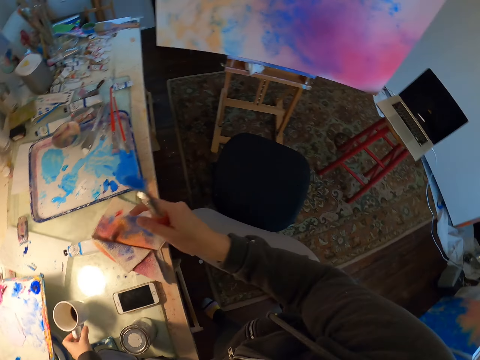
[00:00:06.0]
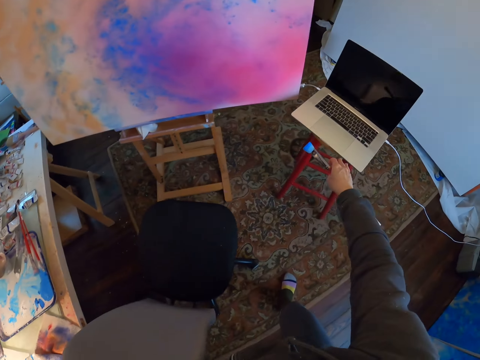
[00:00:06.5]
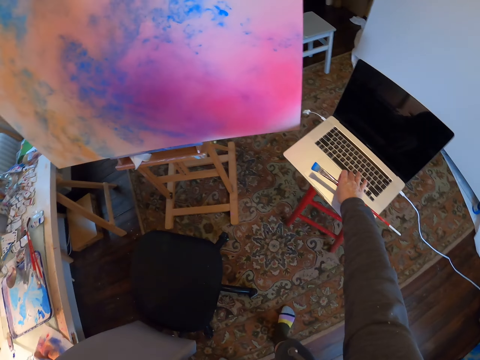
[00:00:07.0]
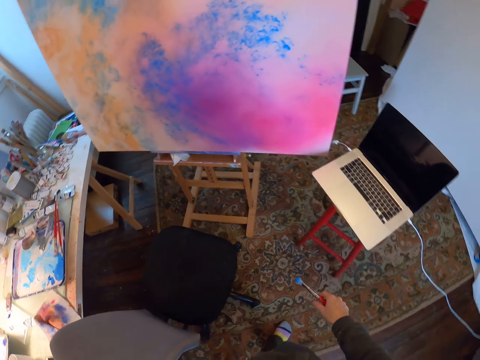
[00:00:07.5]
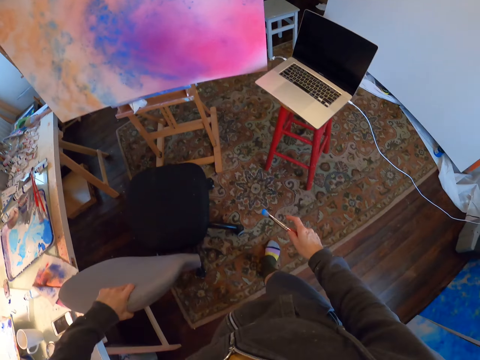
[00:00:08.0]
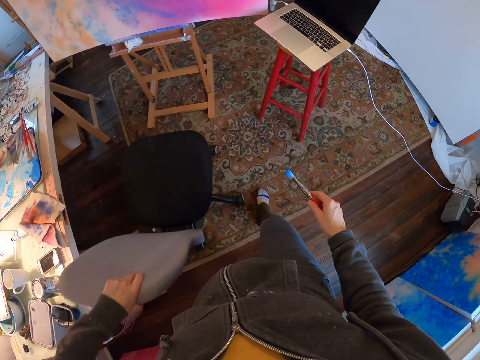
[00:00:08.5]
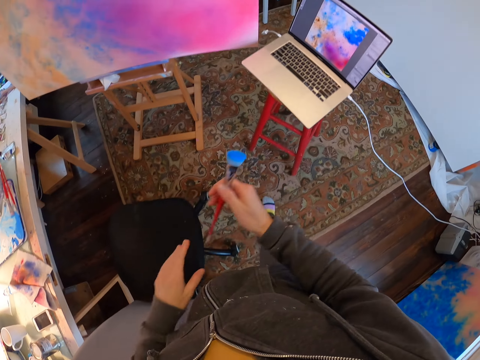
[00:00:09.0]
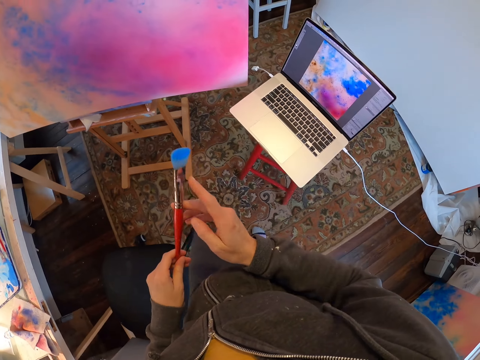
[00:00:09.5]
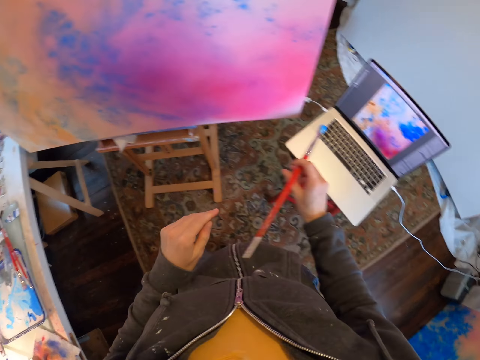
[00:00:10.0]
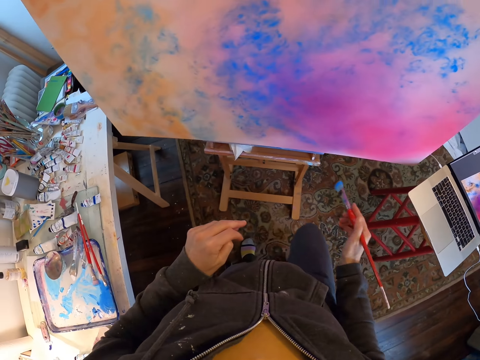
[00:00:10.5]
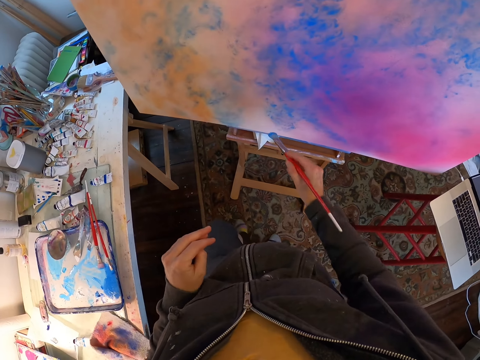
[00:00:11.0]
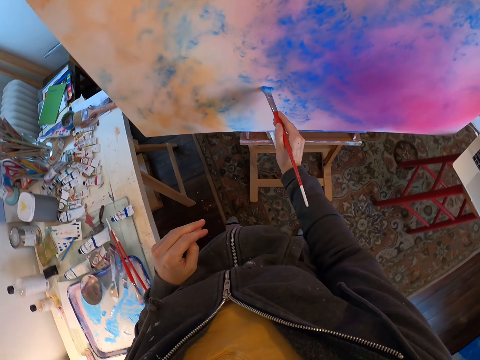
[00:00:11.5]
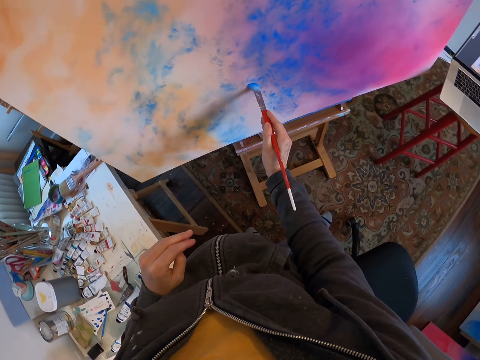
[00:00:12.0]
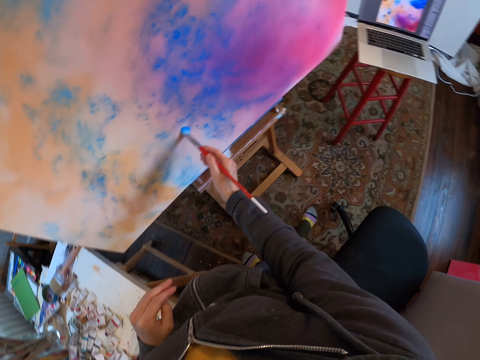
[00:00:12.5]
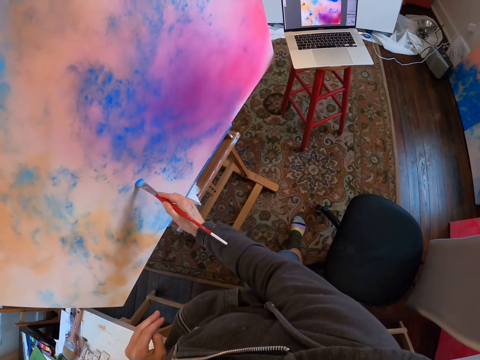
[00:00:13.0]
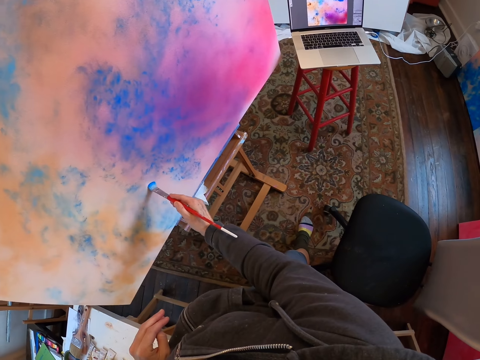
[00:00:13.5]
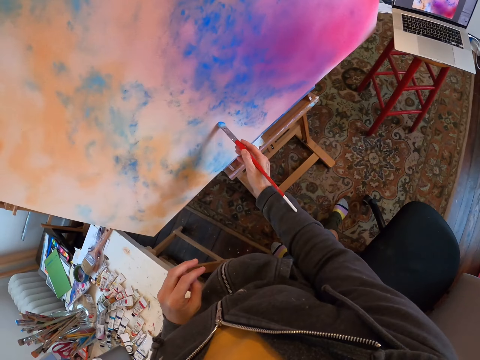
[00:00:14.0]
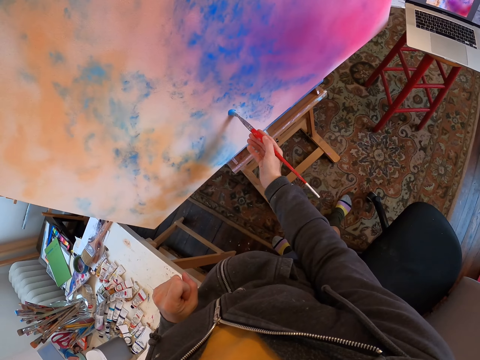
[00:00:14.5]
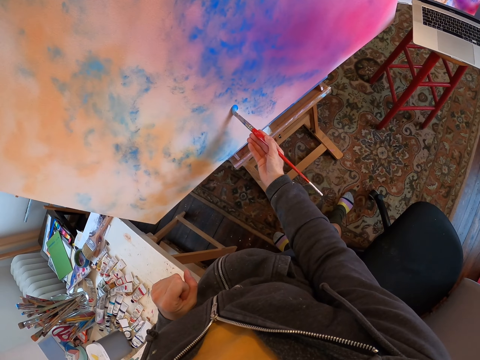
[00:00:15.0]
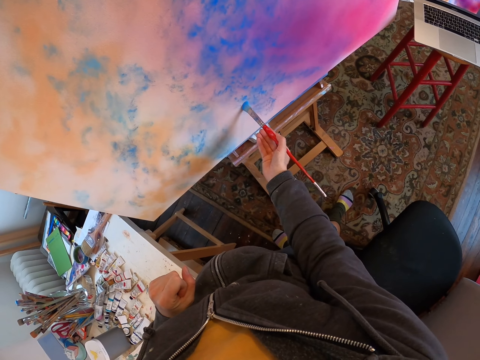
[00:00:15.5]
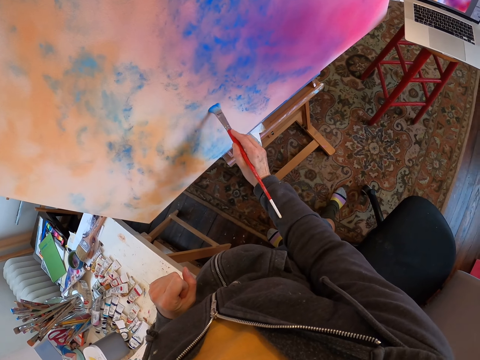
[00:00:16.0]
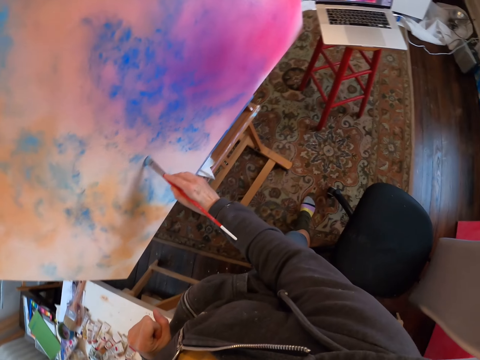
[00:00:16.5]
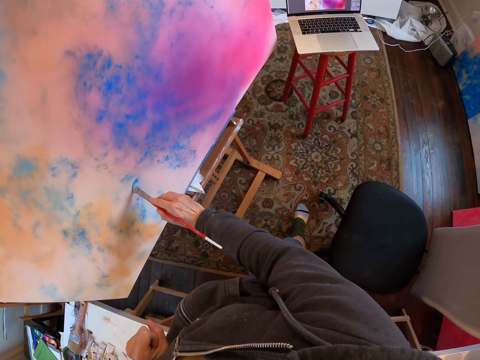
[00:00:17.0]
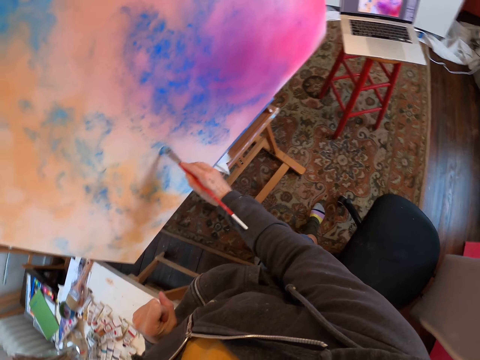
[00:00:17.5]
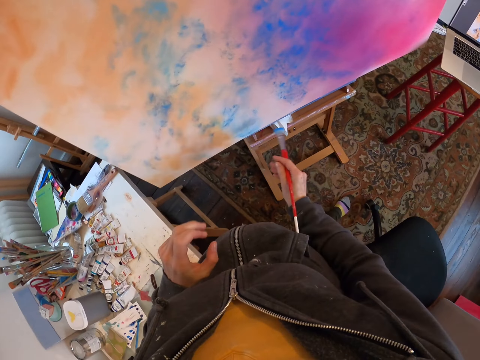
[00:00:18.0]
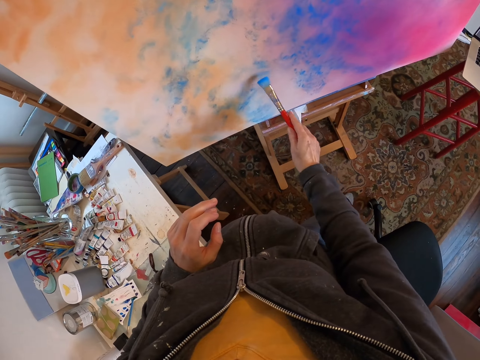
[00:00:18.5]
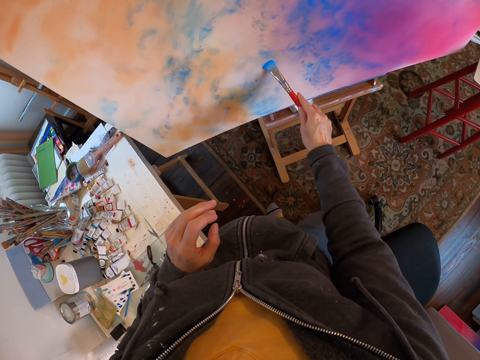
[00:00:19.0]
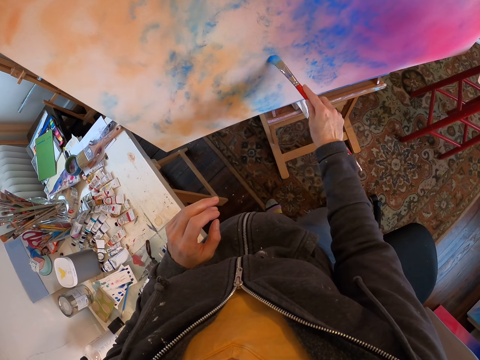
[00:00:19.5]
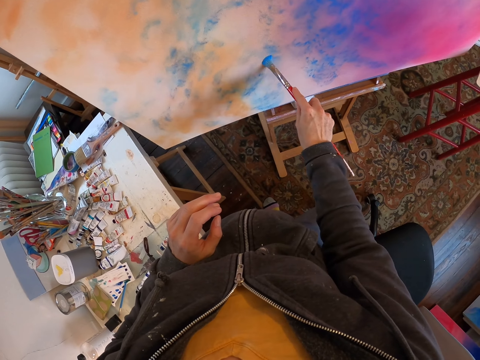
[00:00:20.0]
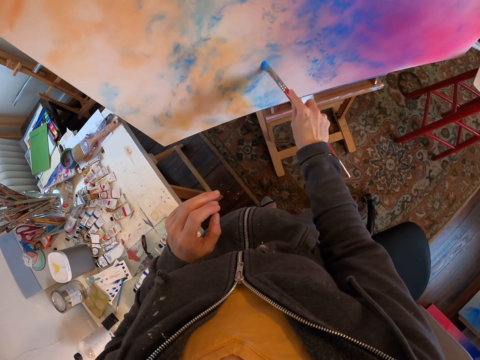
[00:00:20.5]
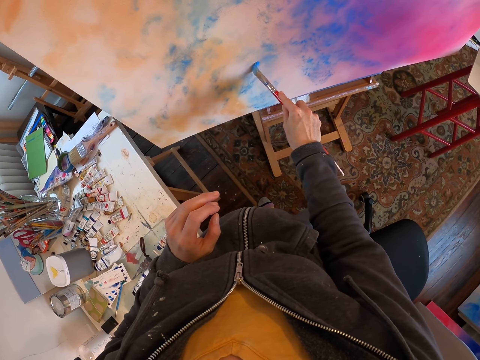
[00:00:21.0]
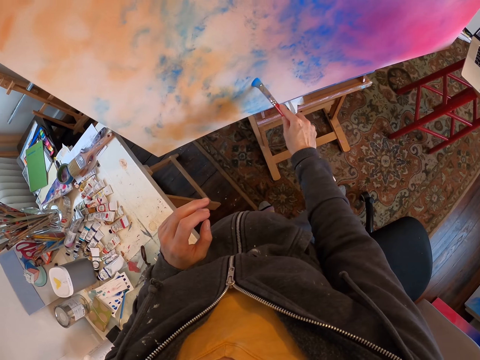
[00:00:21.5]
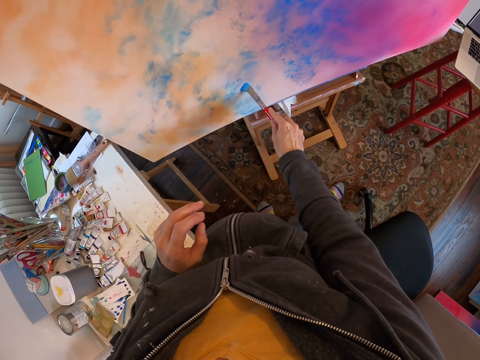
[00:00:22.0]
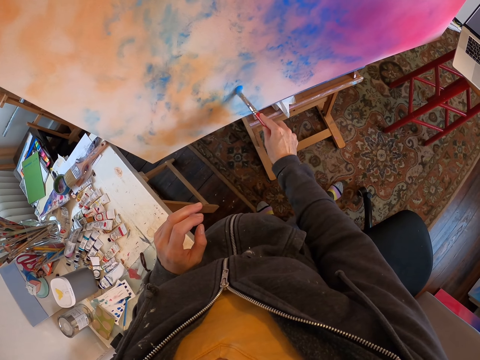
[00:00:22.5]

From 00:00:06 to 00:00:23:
The camera wearer picks up the paint brush. They touch the laptop. They put on the laptop. They pull back a chair. They exchange the hand holding the paint brush. They paint on the canvas. They look at the screen. They paint on the canvas.

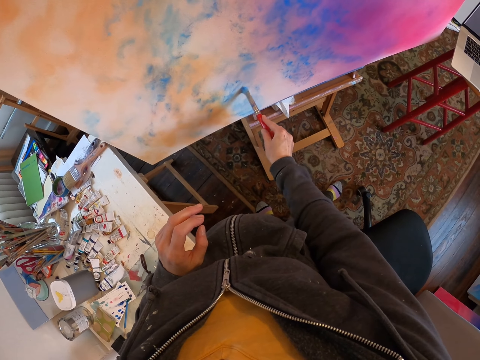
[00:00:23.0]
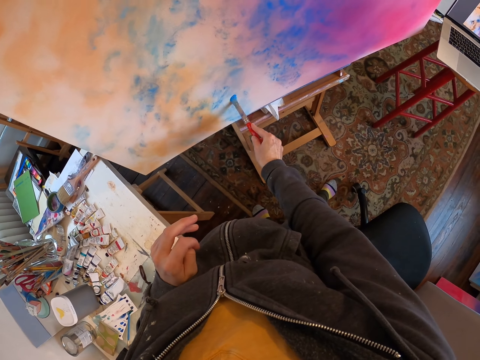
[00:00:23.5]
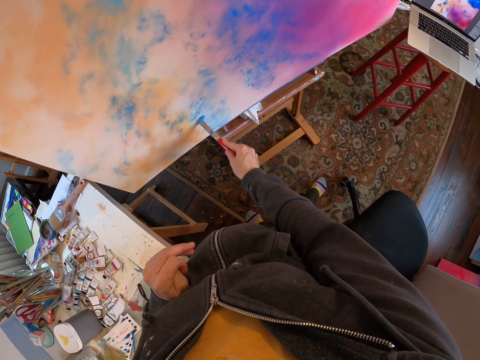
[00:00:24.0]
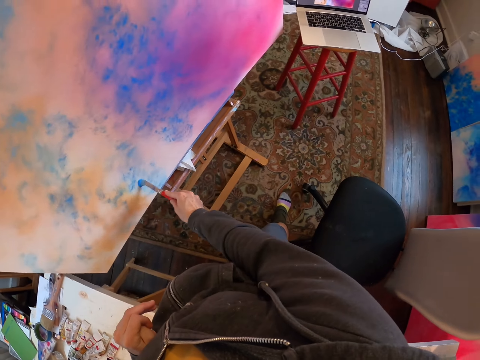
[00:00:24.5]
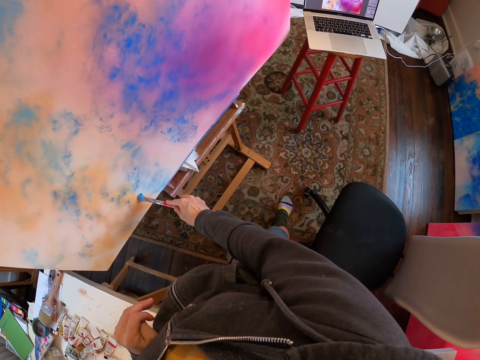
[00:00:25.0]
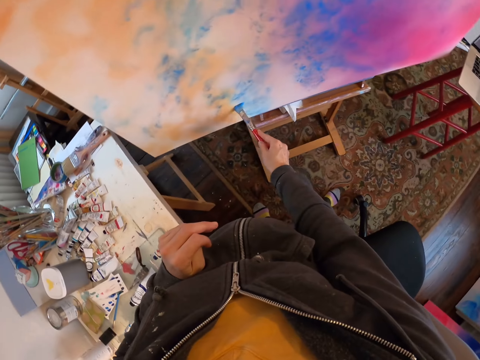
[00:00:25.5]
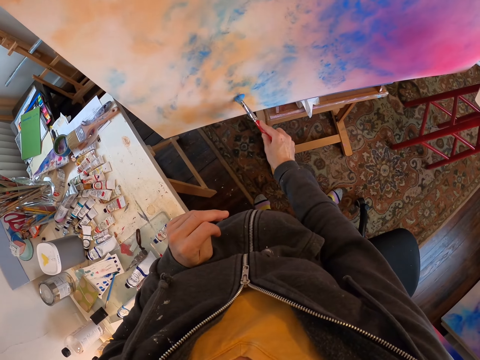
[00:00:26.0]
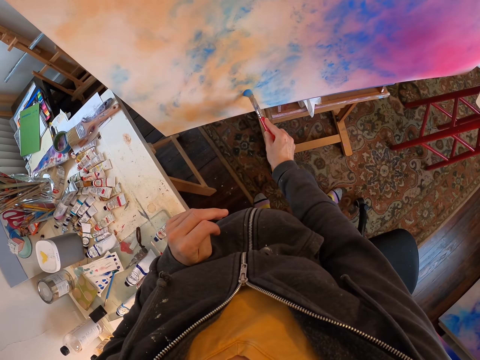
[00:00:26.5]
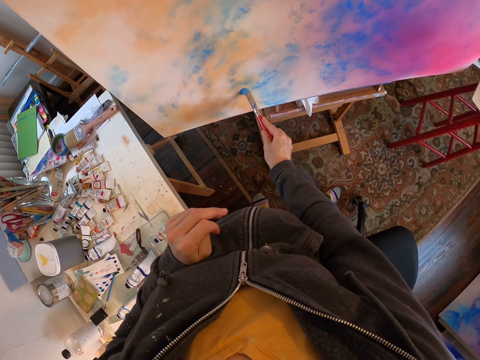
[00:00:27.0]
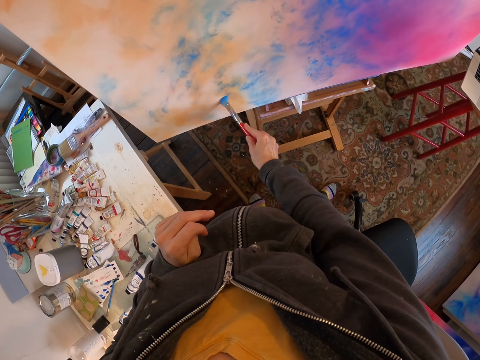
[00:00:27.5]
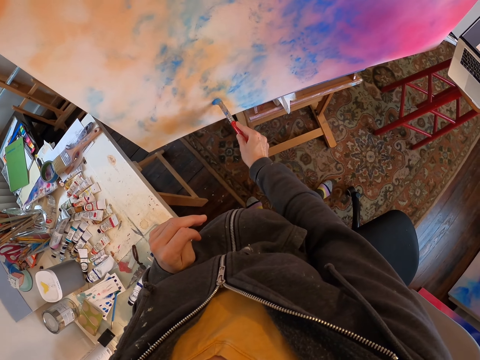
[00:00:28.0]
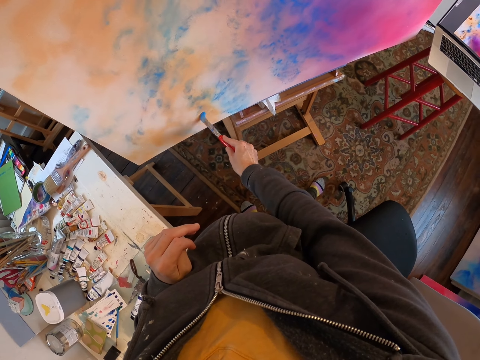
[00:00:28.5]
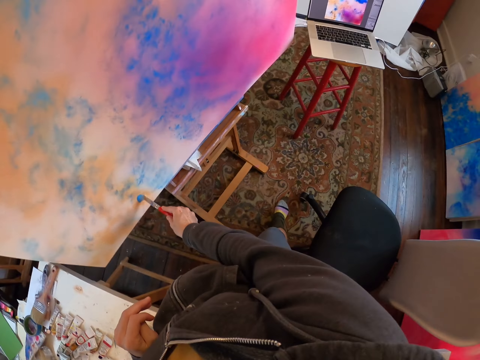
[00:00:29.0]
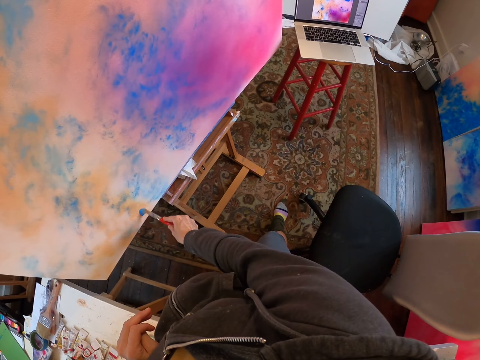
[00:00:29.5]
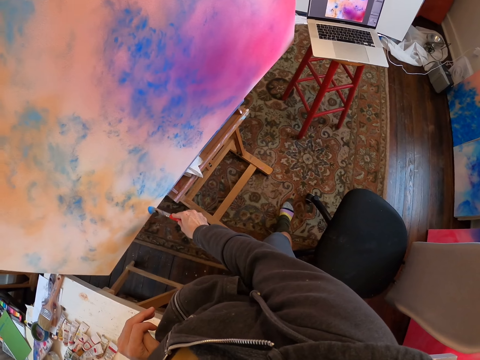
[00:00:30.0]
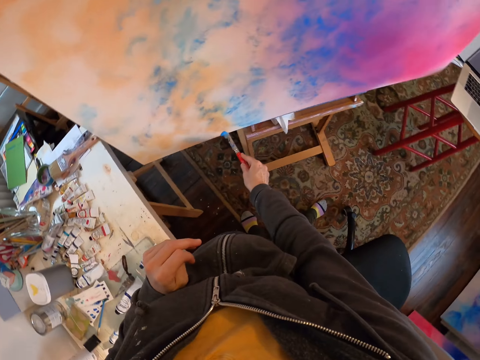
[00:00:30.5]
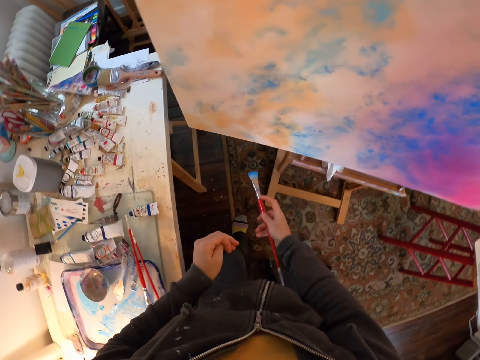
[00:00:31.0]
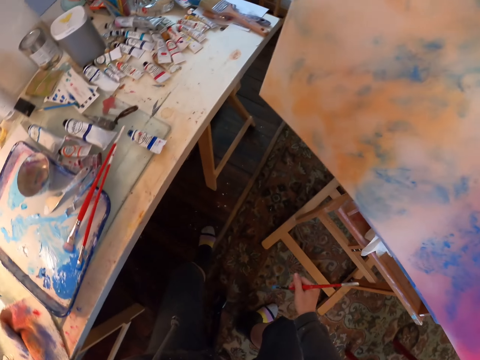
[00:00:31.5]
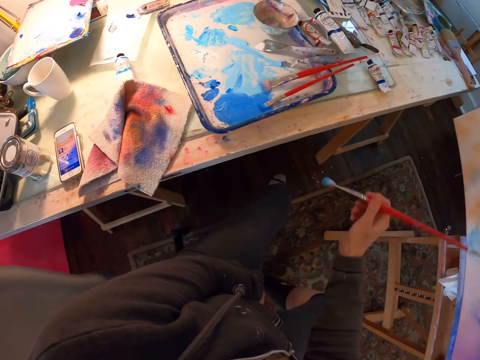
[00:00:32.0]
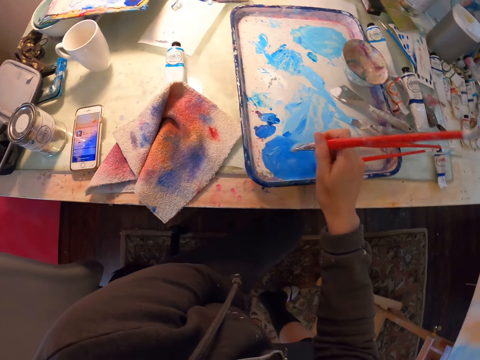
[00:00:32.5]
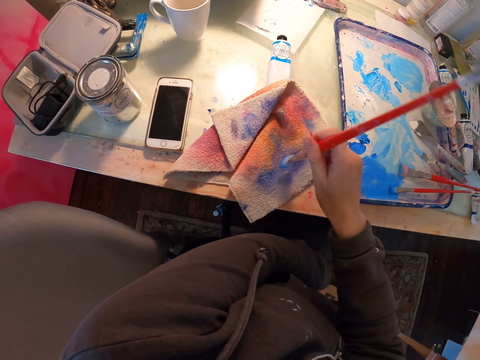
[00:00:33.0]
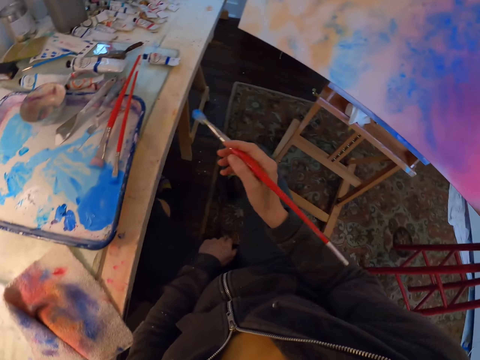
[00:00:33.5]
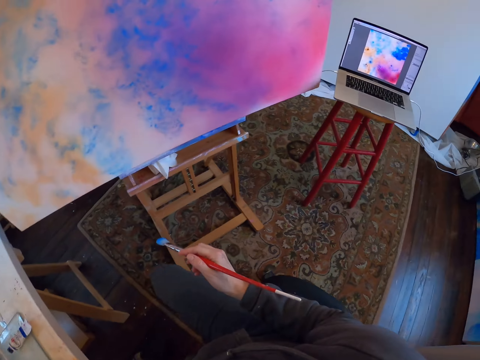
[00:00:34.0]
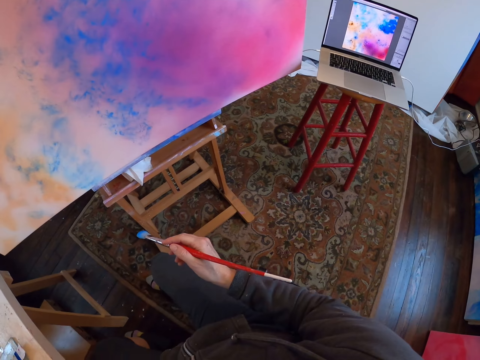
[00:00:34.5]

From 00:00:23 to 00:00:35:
The camera wearer looks at the screen. They paint on the canvas. They dip the paint brush into the paint tray. They wipe the brush in the rag.
